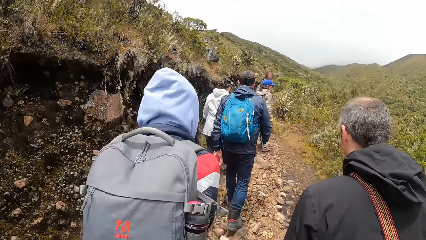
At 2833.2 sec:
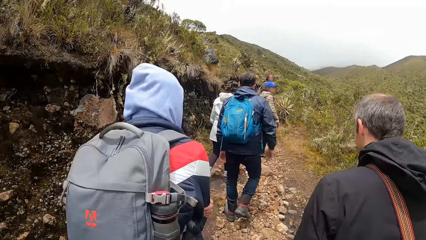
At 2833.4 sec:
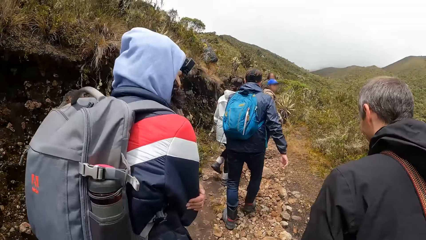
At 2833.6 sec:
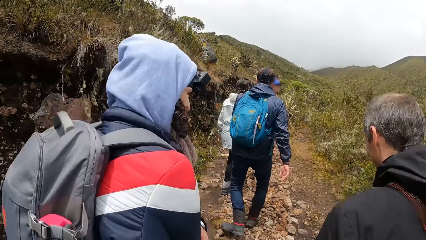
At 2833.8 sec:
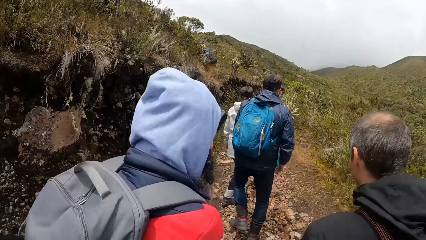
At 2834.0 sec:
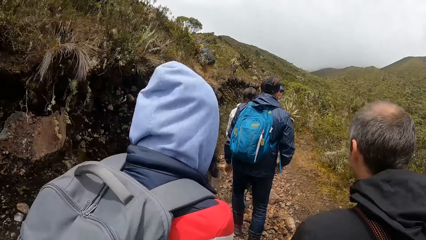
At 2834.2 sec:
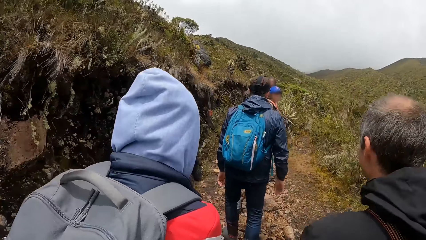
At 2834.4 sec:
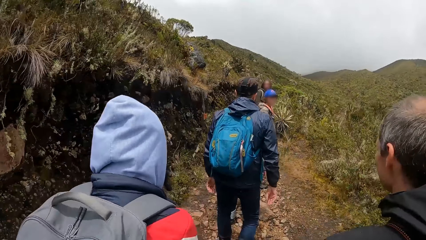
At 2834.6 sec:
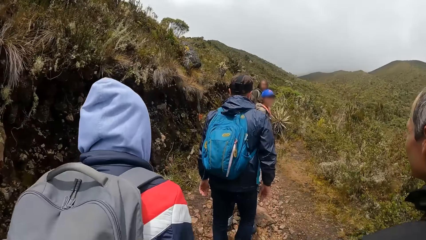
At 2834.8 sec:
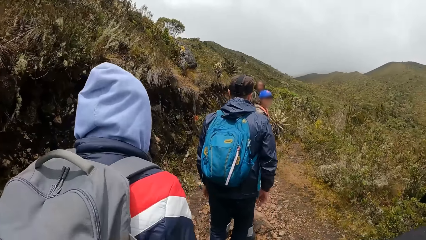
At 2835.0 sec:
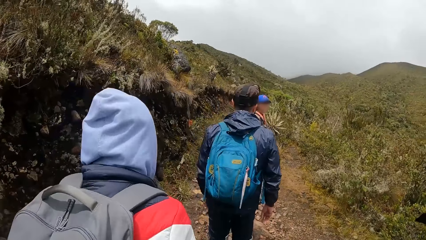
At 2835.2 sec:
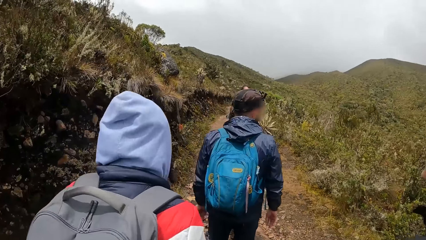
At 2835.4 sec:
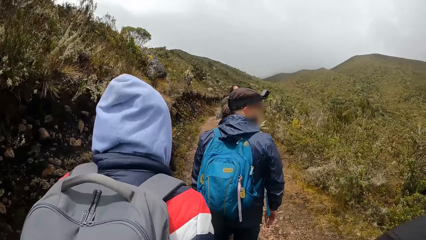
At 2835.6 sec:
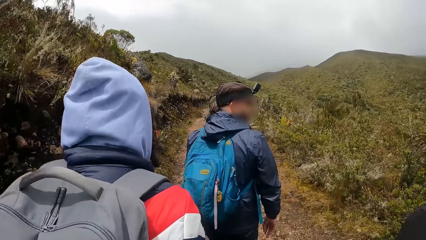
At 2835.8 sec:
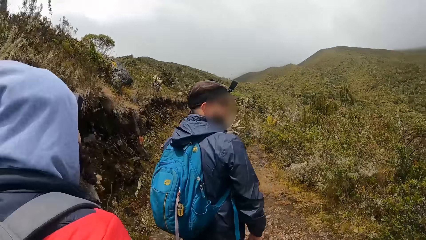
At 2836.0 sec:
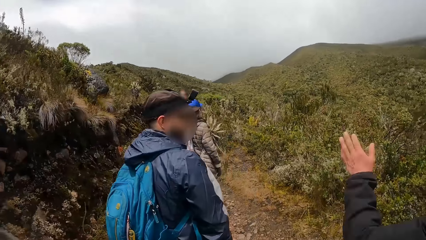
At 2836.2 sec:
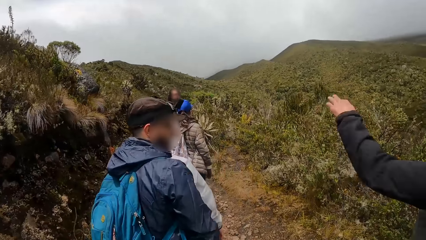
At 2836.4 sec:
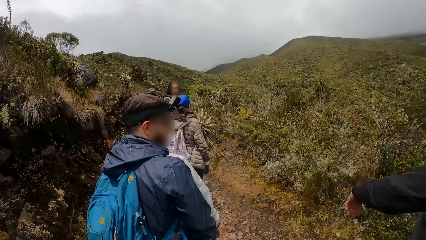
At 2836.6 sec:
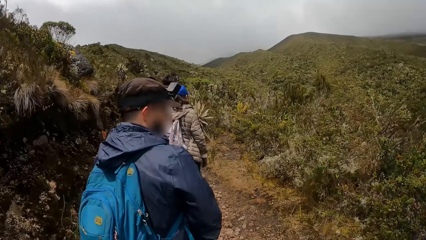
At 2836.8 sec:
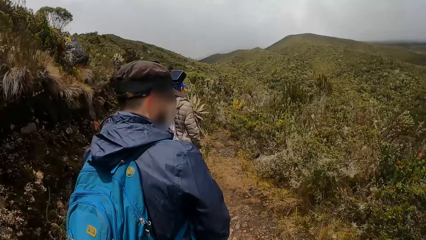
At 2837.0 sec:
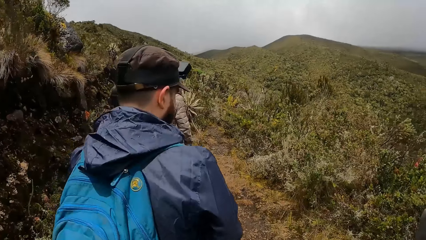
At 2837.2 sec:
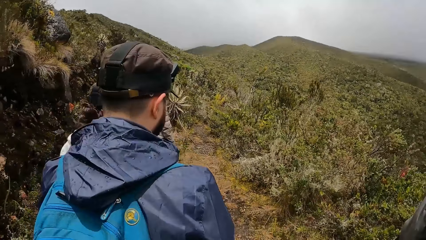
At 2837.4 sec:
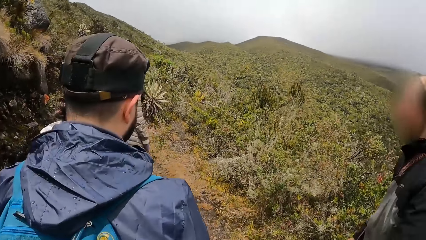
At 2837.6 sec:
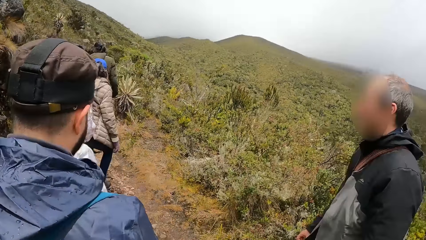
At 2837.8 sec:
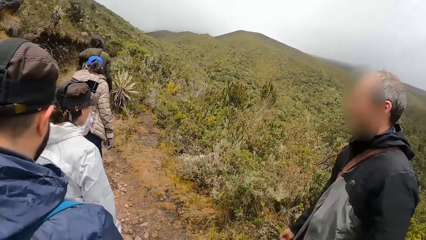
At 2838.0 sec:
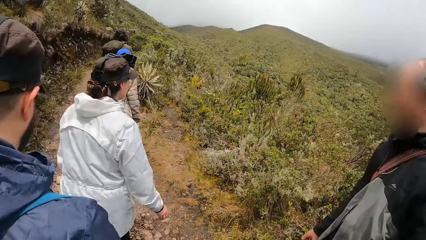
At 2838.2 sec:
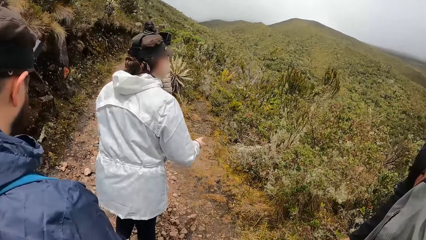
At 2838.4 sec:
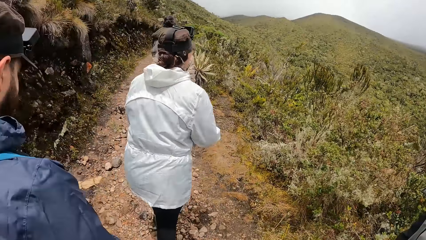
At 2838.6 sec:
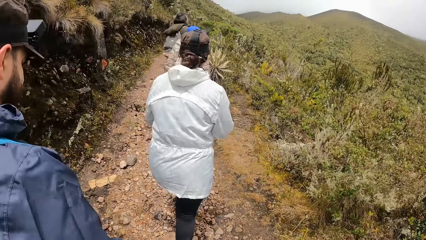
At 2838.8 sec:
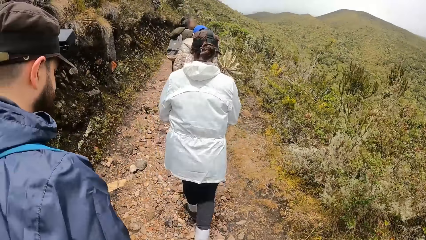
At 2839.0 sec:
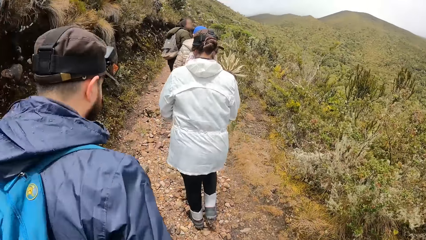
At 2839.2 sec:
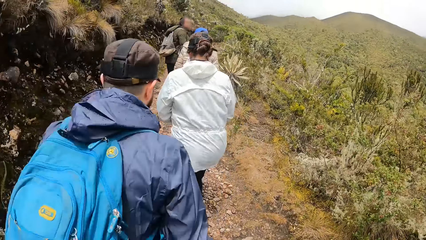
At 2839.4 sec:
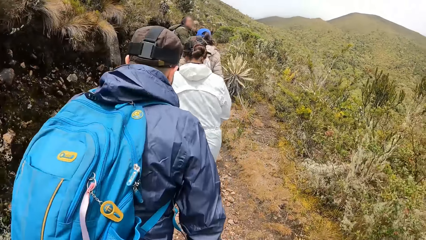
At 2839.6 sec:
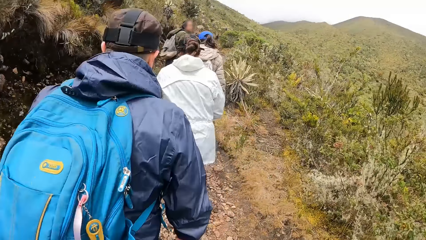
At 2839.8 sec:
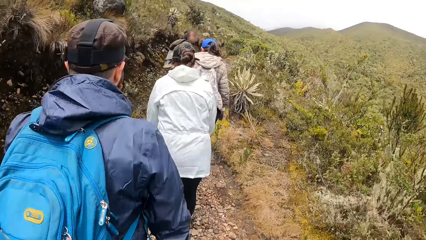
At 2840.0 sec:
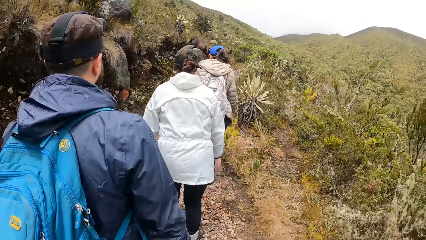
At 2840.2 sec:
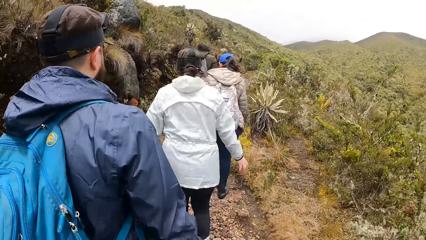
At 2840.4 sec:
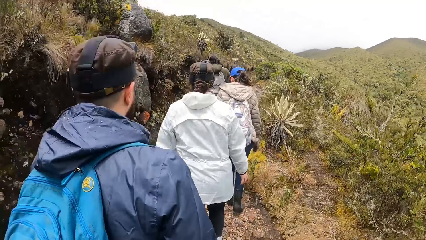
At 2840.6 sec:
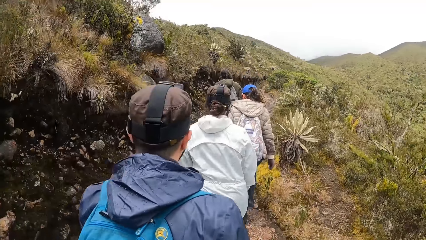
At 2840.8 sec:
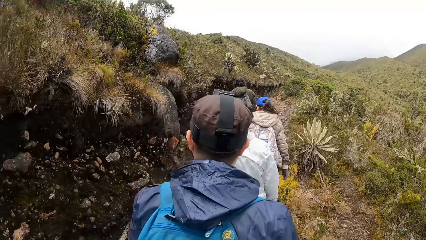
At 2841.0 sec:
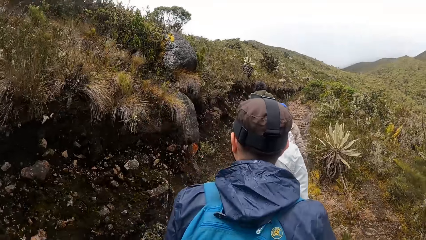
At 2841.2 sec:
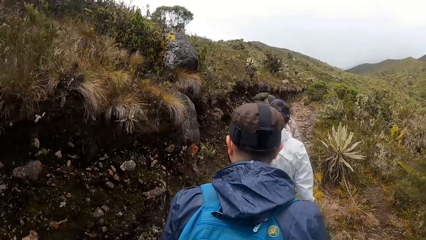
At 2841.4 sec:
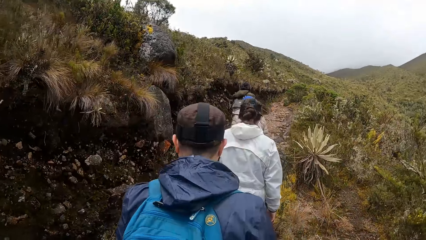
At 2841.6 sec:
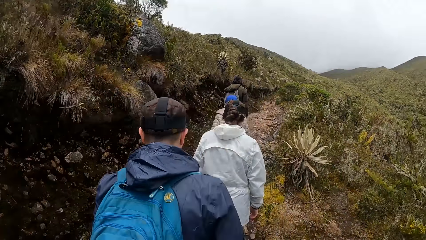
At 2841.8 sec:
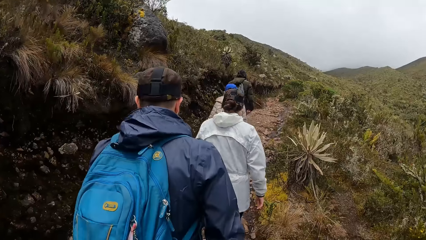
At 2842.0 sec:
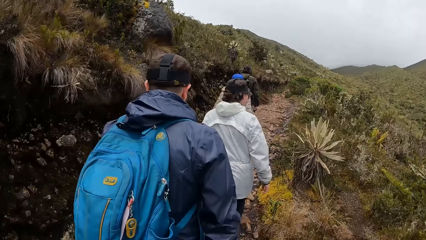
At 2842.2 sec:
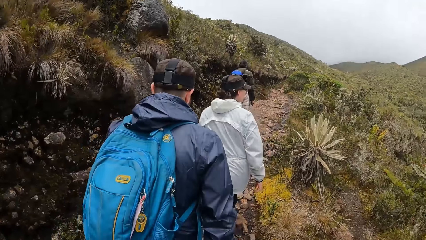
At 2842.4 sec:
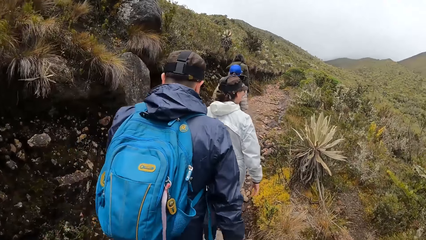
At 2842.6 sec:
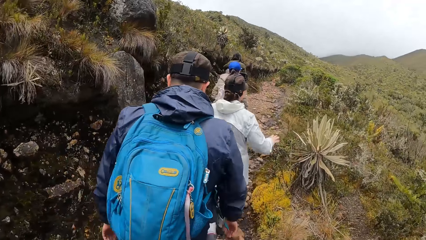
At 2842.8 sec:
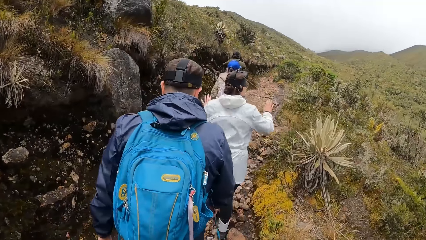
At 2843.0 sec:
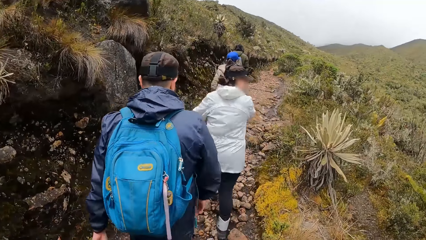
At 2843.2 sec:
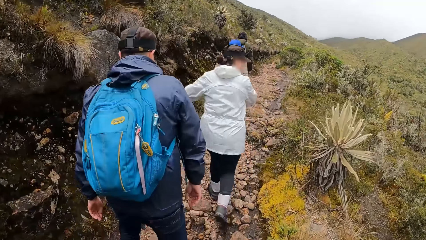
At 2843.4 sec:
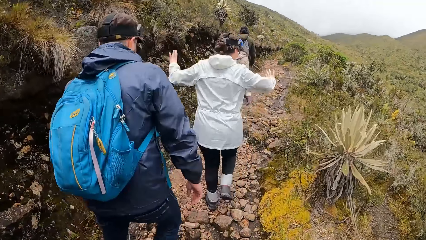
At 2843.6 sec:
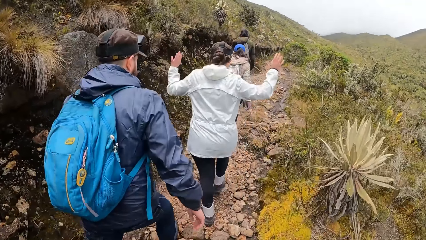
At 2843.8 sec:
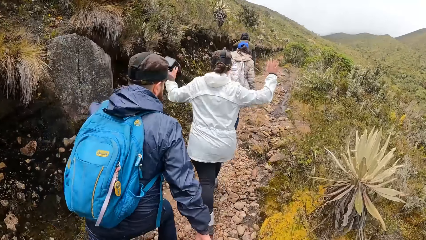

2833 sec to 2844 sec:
The women stand on the sidewalk. The men stand on the sidewalk. Two of the women walk on the sidewalk. Two of the men walk on the sidewalk. The camera wearer walks on the sidewalk.

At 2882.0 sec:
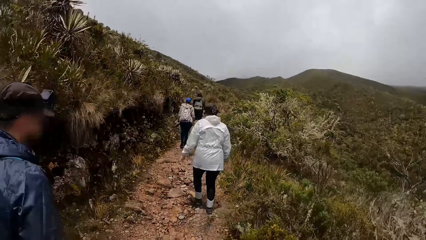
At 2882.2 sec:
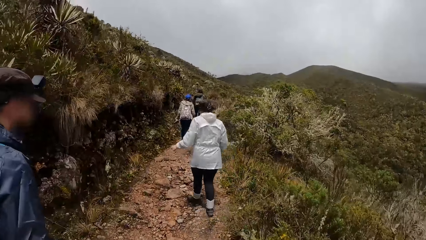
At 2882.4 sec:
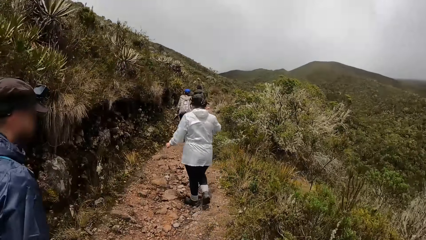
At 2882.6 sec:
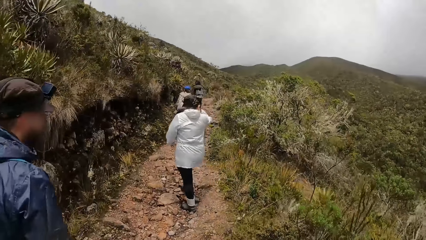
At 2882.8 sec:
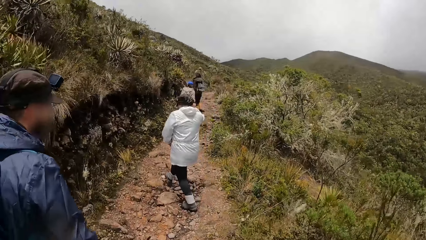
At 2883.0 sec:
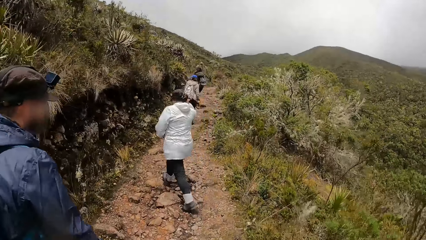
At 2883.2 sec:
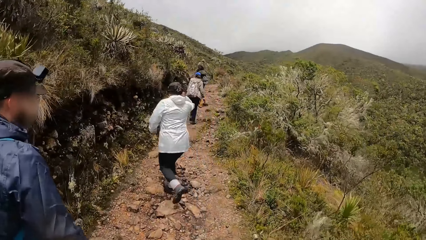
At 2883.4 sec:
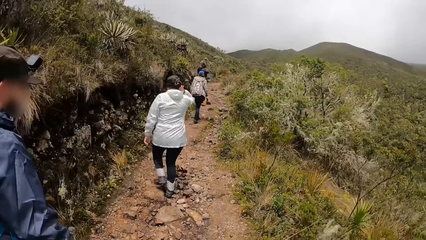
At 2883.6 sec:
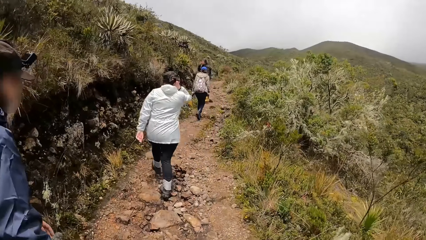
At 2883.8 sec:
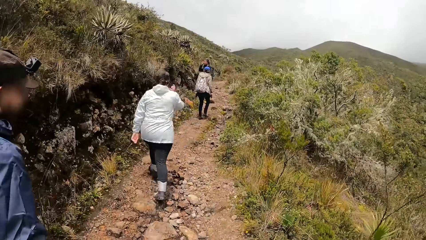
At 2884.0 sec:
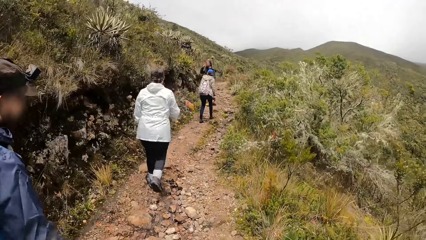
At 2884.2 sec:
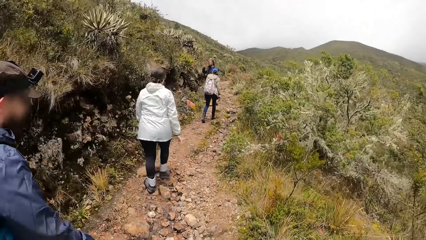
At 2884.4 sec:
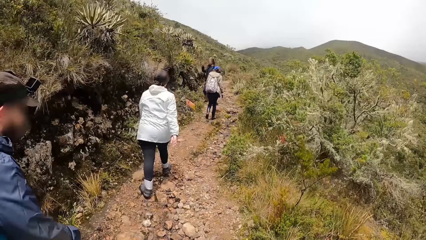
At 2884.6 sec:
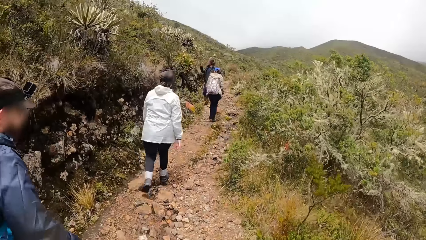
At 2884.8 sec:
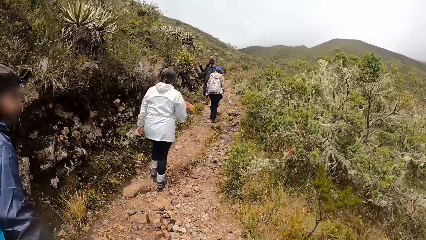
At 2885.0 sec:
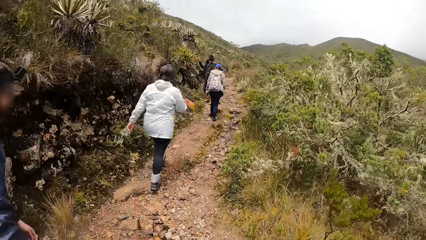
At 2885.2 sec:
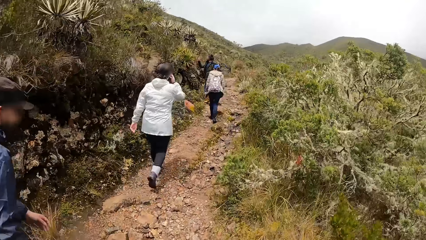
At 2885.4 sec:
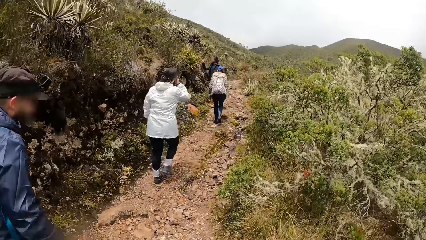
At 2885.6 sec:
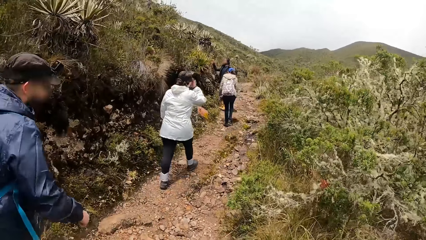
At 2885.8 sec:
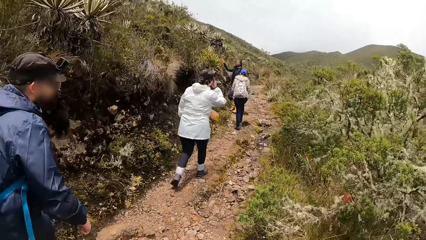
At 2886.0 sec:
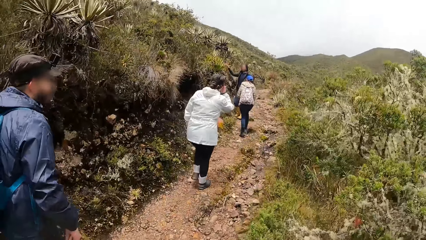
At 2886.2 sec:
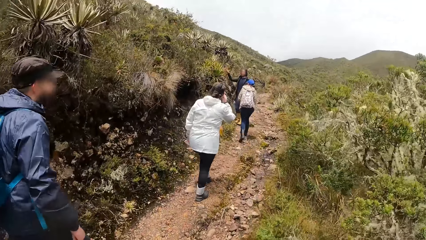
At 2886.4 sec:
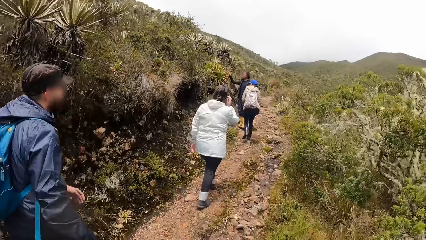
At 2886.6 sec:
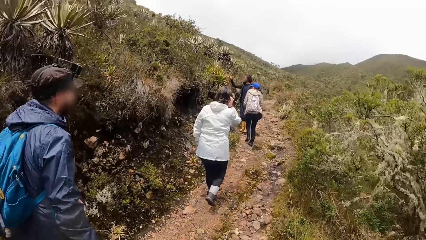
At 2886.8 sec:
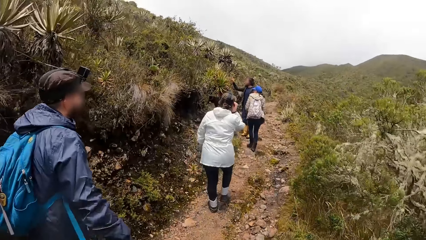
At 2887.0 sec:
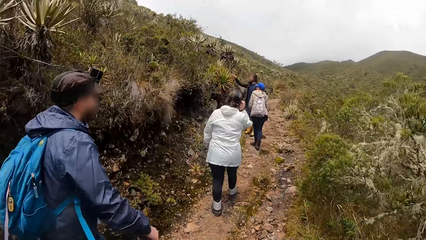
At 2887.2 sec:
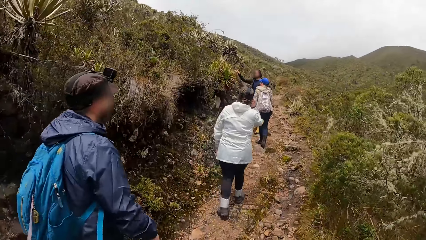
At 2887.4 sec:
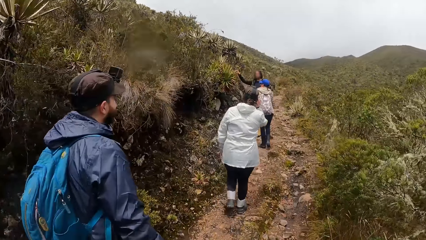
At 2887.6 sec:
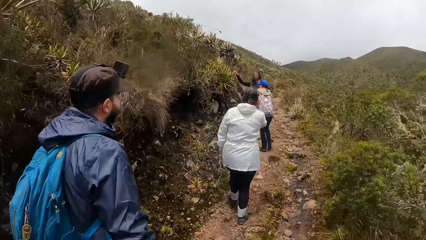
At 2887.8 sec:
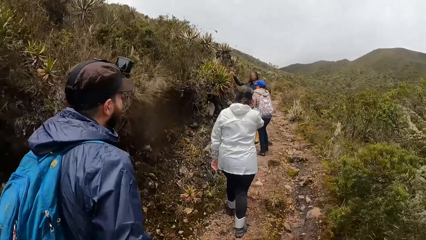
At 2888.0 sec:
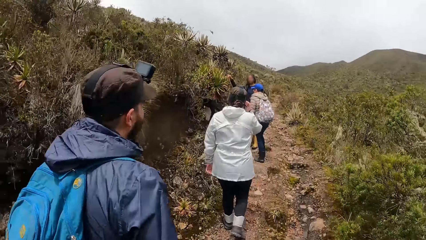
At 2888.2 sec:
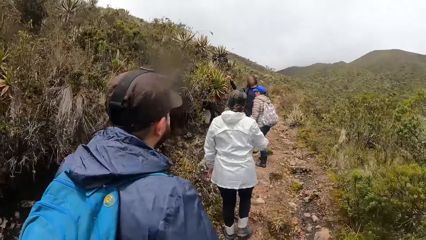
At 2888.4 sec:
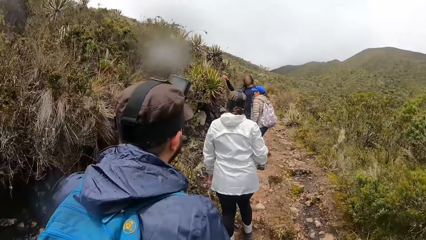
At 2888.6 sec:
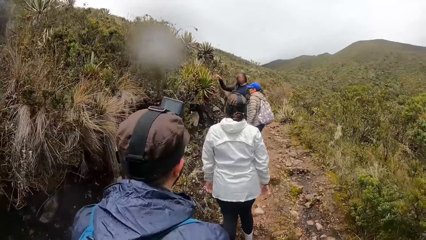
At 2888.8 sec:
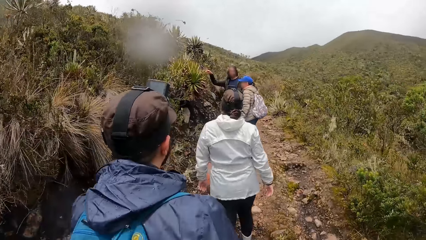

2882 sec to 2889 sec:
A man stands on the sidewalk. Two women walk on the sidewalk. Another man walks on the sidewalk. The camera wearer walks on the sidewalk.
